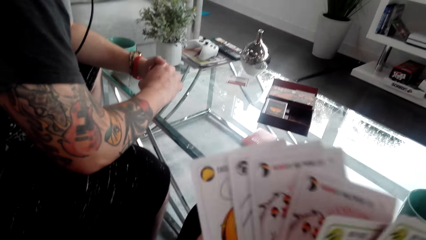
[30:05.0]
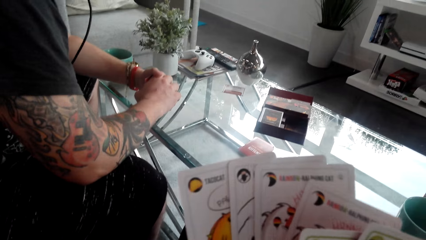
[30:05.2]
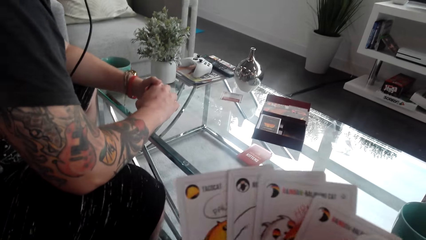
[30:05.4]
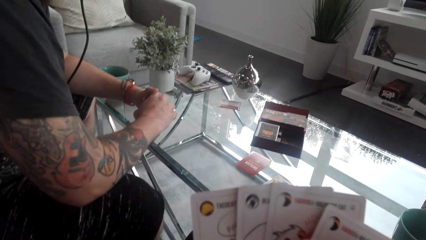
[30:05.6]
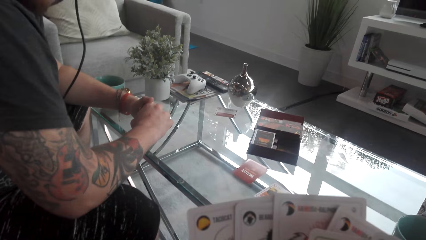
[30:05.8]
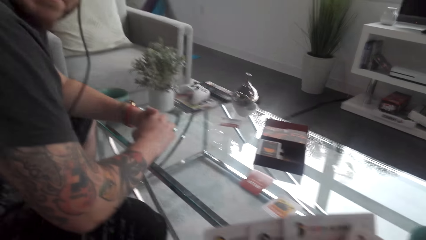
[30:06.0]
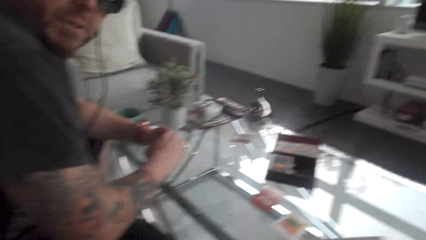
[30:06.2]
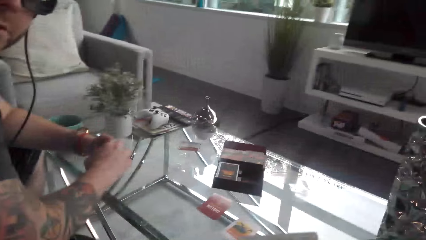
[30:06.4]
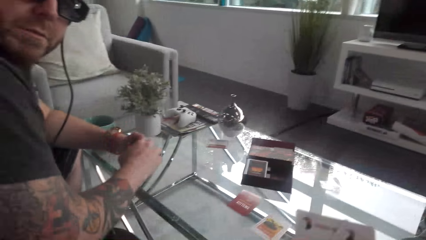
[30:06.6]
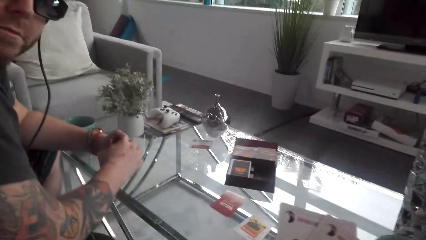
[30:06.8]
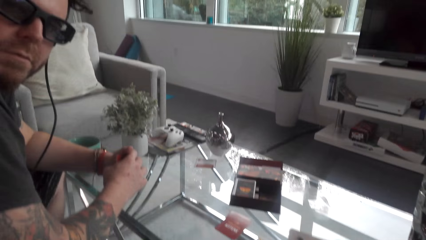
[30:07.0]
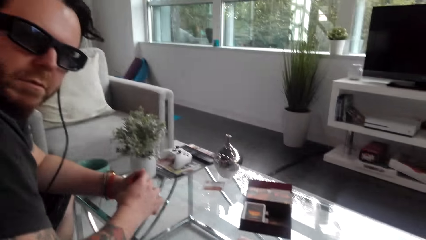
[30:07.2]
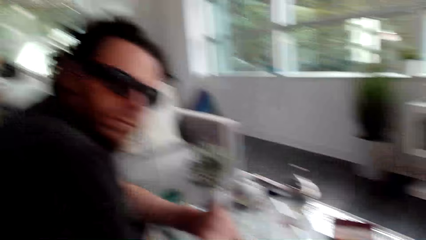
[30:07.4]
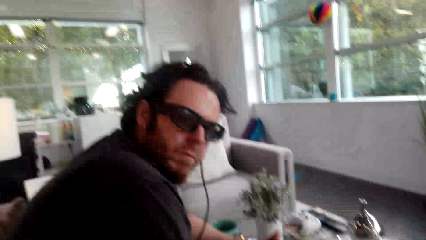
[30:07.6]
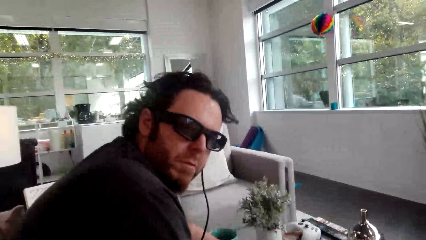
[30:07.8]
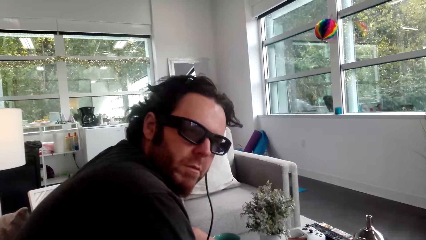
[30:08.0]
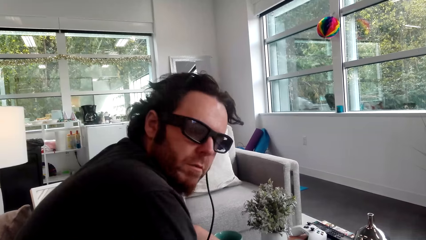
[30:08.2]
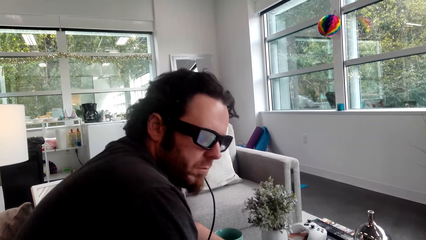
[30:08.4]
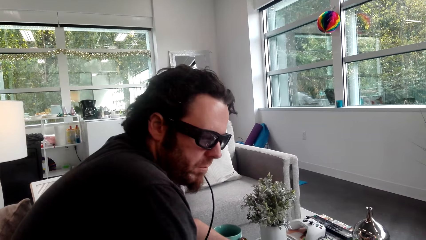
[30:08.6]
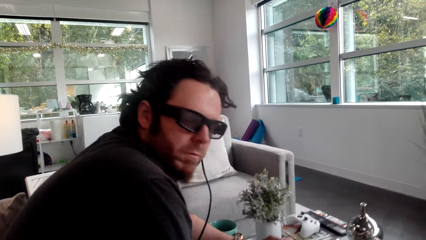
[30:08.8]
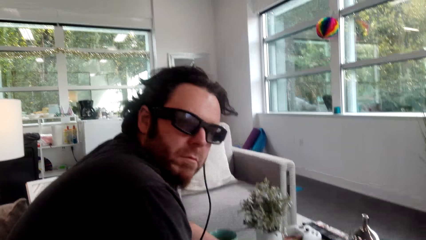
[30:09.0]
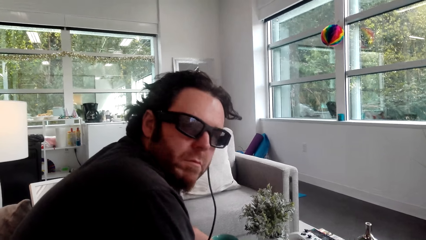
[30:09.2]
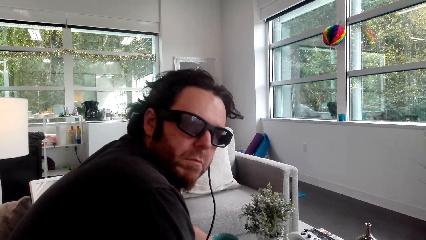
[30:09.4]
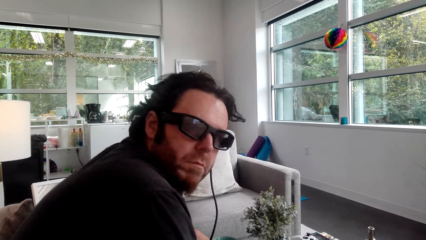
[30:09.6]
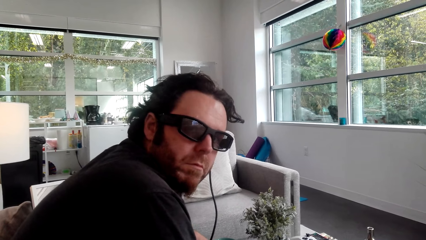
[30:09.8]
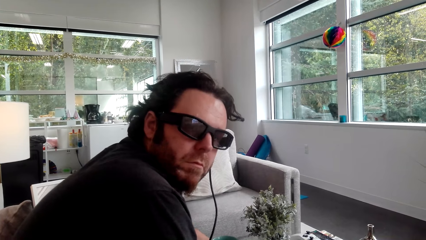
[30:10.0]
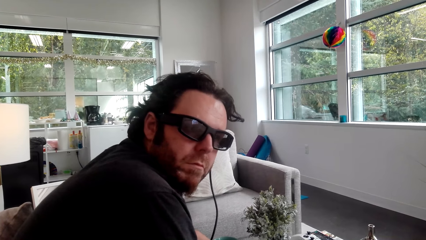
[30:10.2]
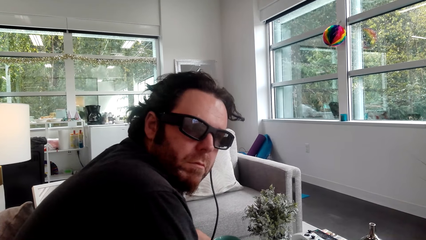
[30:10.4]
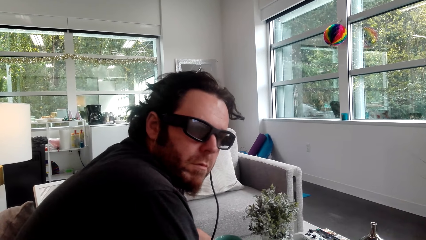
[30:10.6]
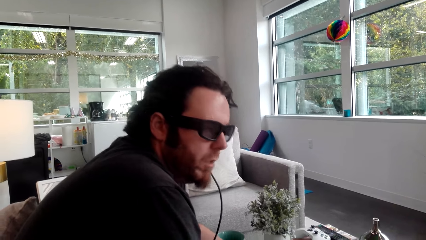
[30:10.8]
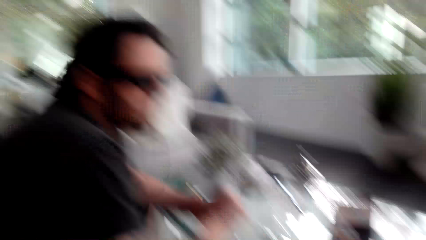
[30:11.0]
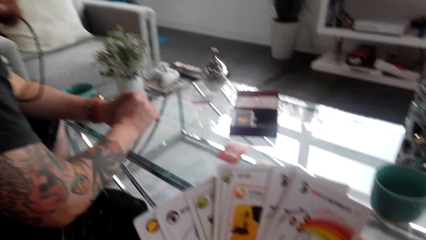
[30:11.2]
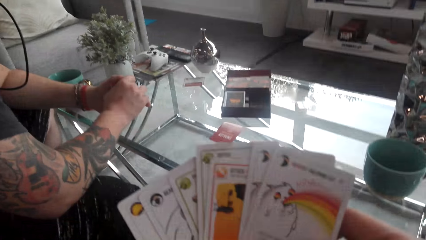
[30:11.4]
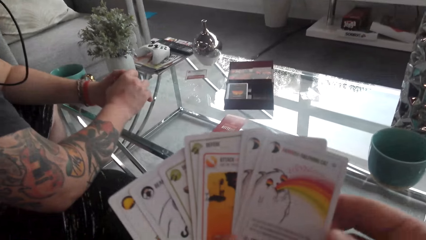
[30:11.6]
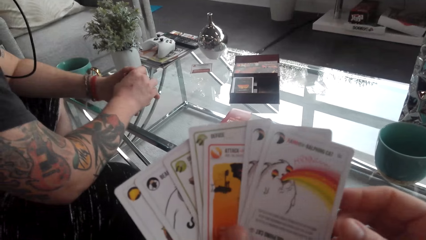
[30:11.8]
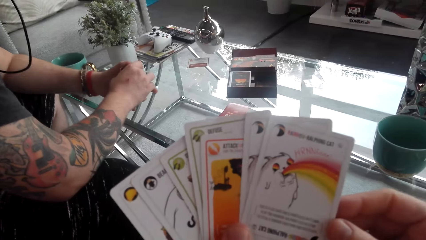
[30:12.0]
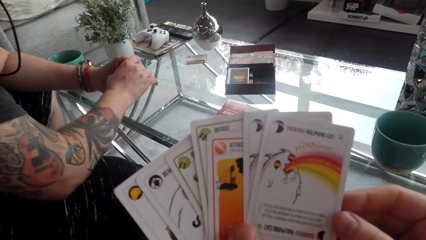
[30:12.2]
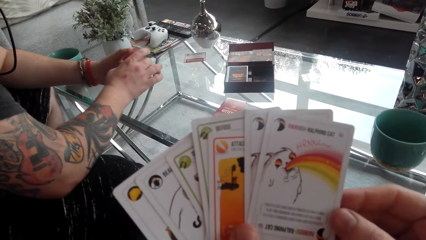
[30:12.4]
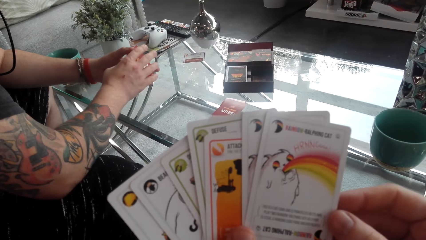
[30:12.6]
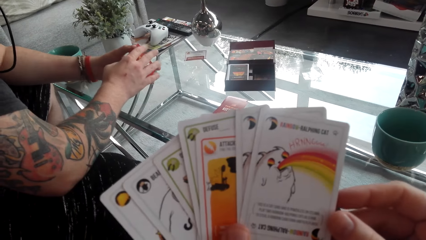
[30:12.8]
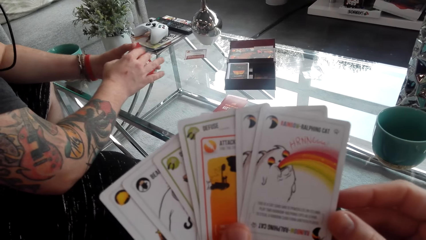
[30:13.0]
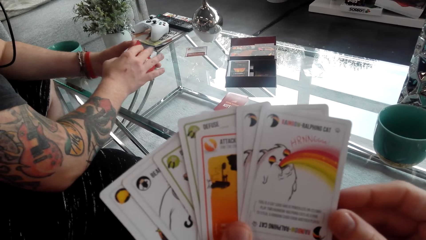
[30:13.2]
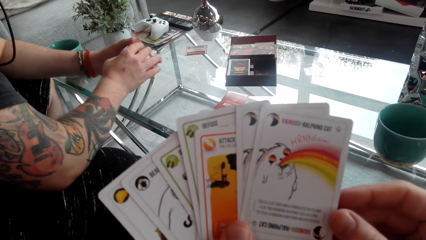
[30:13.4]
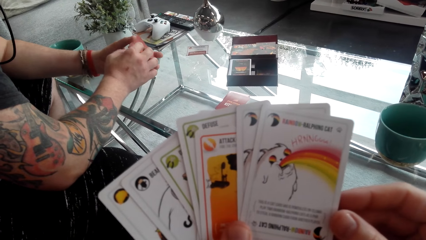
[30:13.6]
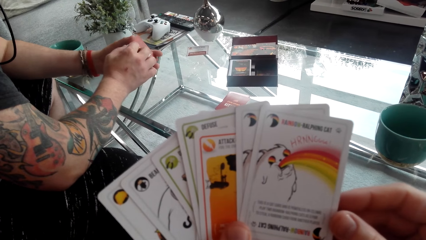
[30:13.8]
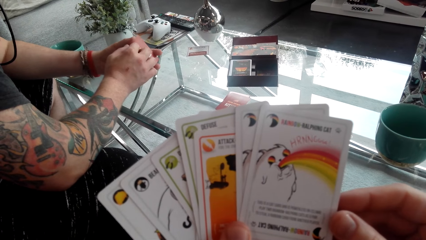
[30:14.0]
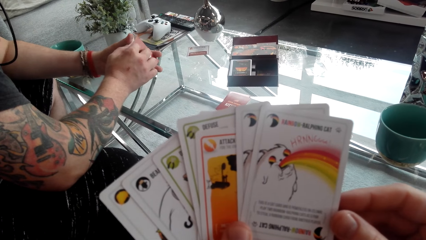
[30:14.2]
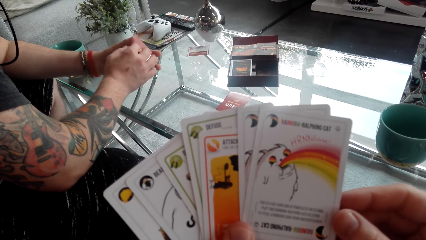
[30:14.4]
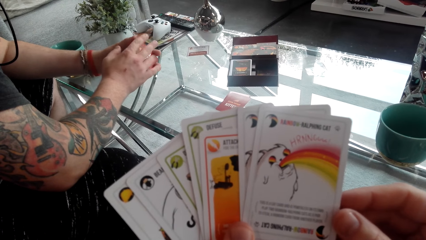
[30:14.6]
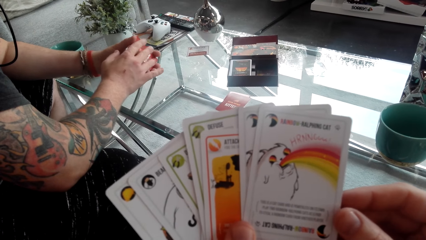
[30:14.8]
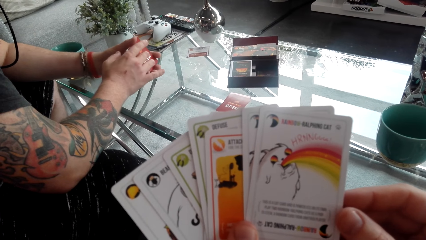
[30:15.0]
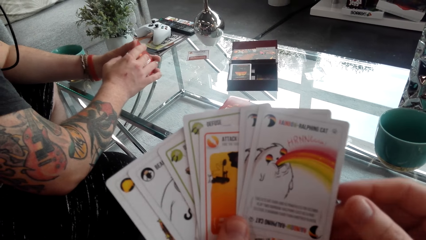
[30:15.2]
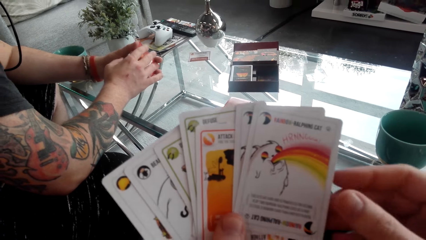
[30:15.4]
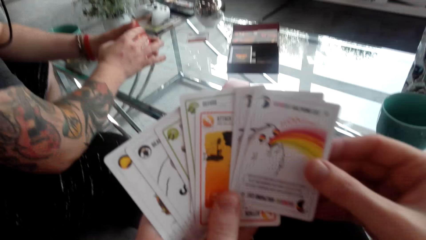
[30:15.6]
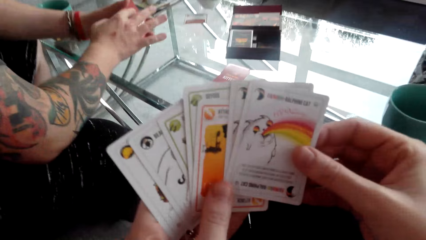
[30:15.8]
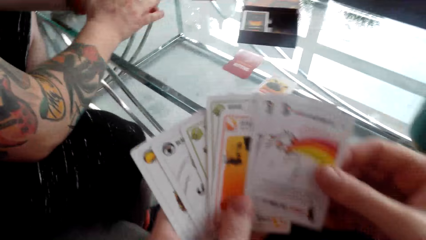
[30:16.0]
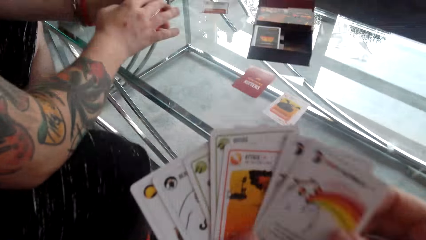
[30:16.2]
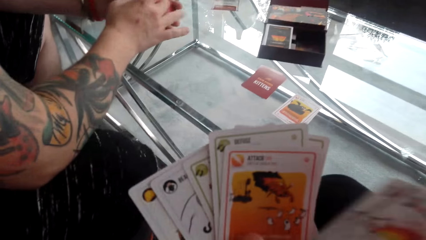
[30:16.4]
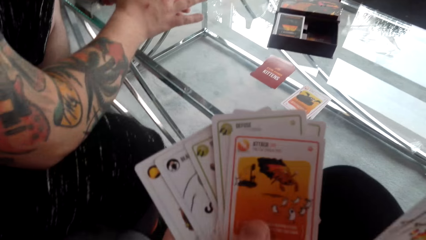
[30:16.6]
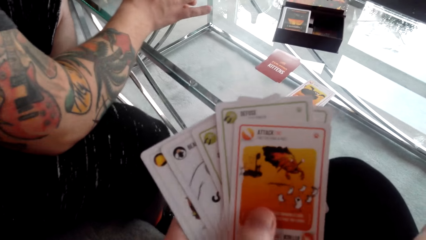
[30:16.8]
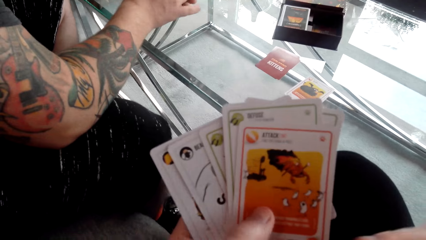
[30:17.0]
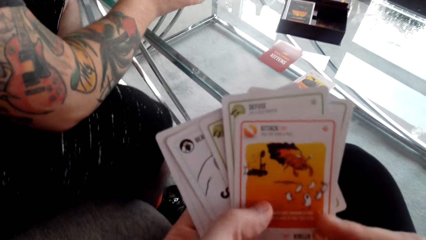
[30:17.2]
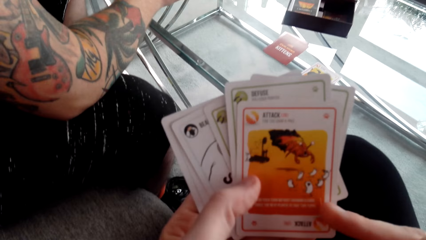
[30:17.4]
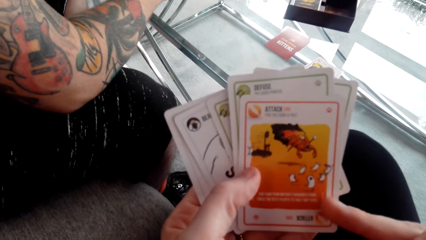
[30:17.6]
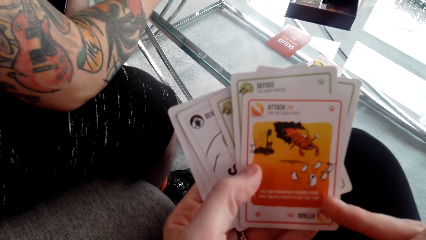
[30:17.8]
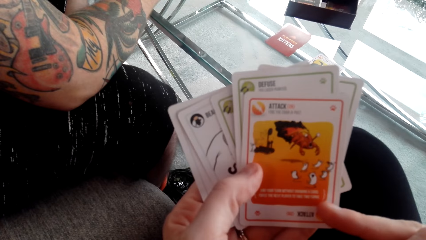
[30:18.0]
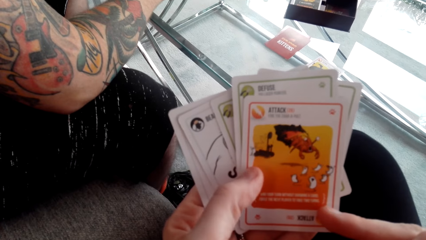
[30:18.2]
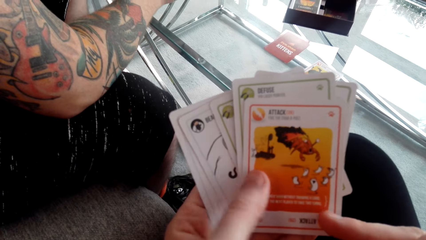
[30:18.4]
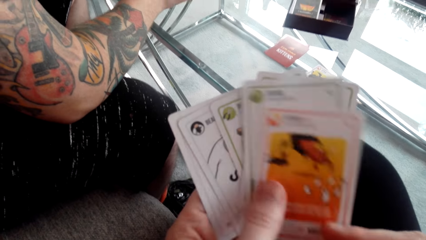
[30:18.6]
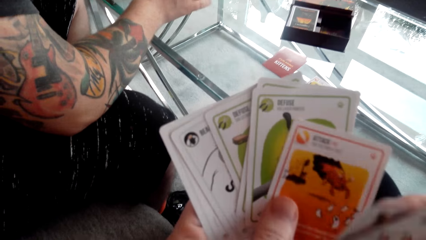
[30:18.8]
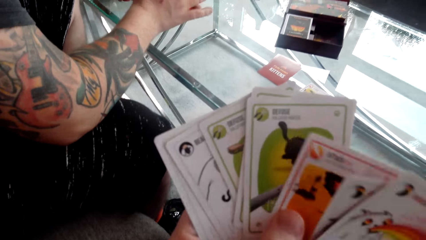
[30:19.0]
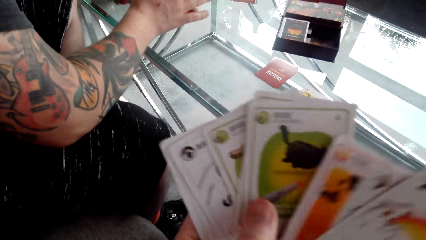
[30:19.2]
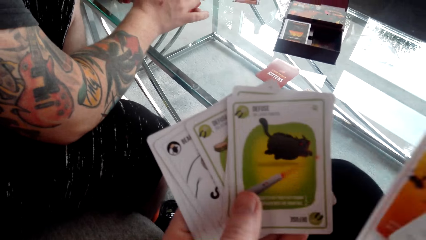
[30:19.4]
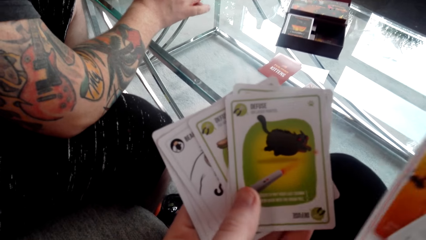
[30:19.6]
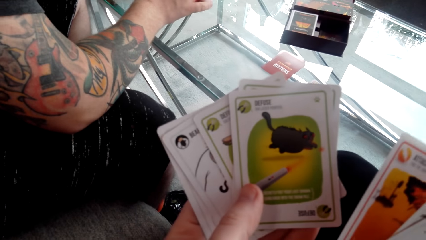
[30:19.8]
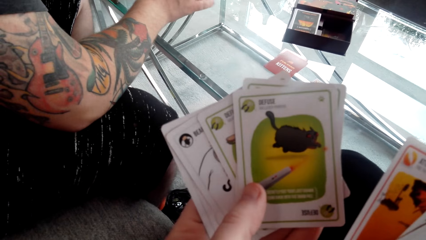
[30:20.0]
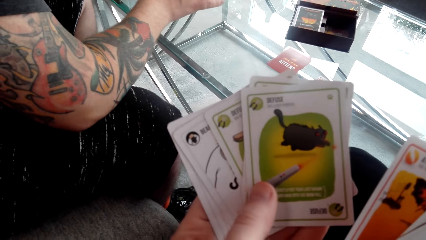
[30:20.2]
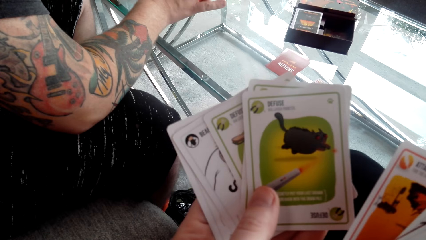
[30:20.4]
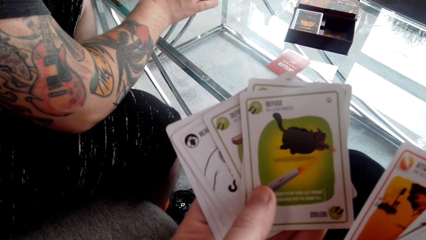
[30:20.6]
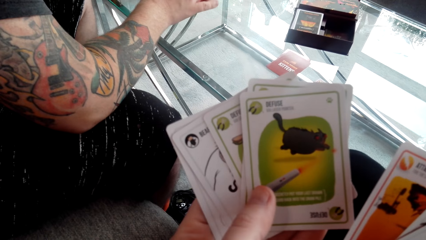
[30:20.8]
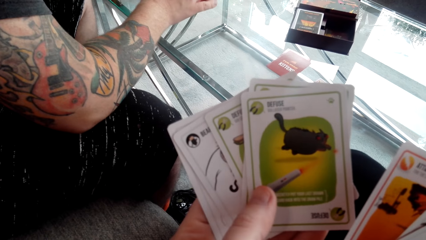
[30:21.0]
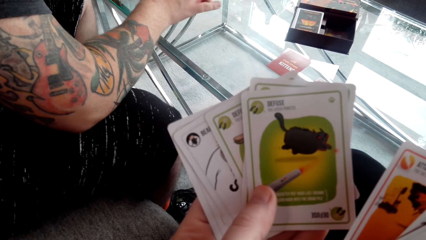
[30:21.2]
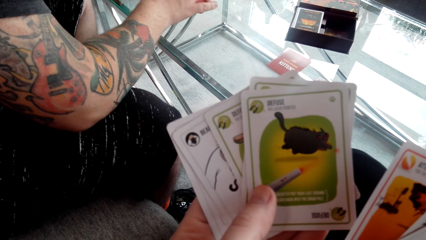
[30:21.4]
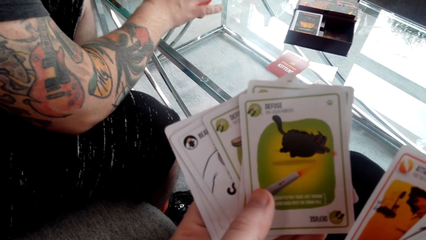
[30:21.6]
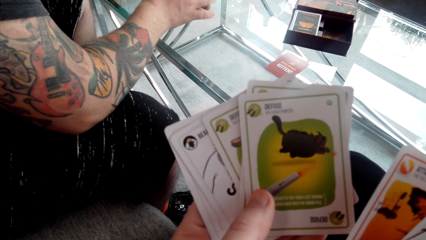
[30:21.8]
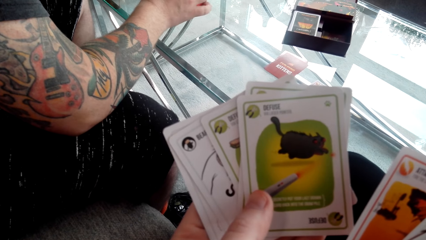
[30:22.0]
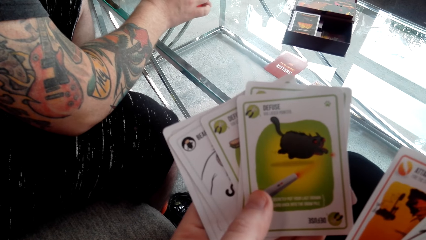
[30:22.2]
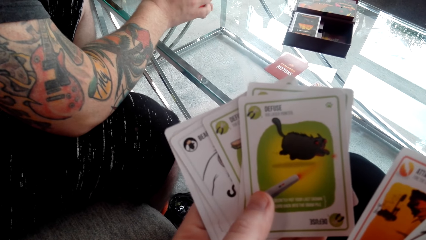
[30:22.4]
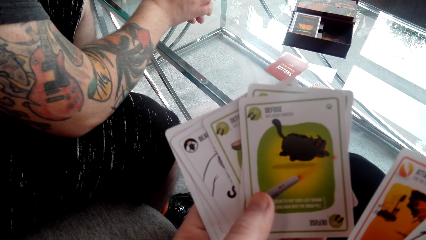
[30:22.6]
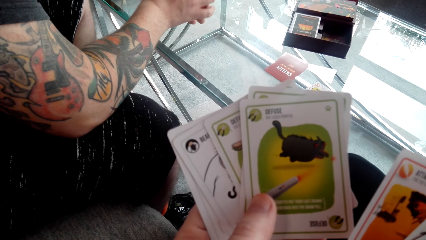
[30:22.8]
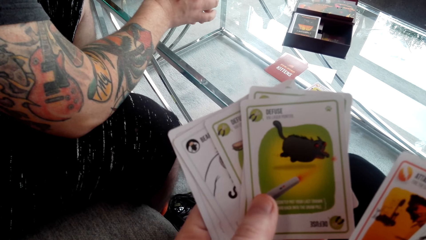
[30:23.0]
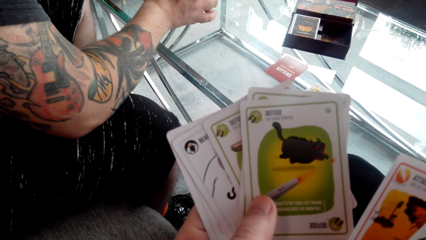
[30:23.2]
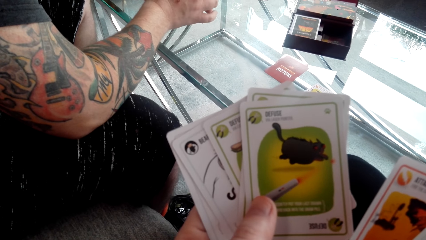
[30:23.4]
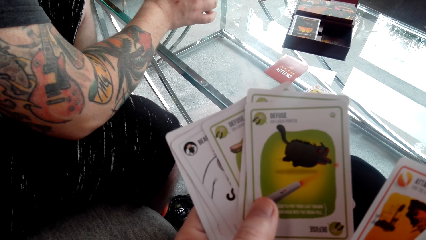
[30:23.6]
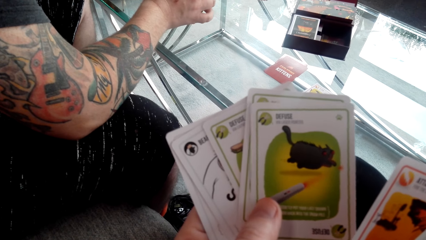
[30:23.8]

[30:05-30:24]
A man converses with the camera wearer. The camera wearer looks at the man. She converses with the man. She looks at the cards on her hands. The man taps the cards. The camera wearer picks up the cards. She picks a card. She shuffles the cards on her hand. She looks at the cards on her hands.
